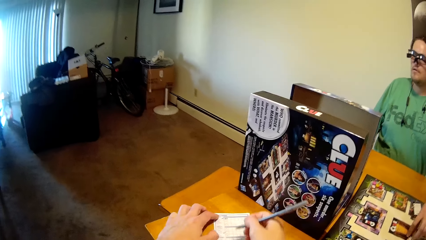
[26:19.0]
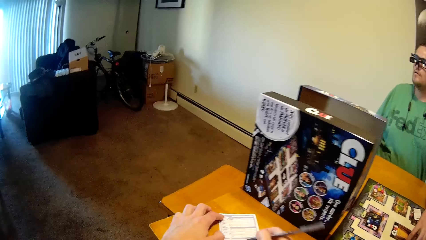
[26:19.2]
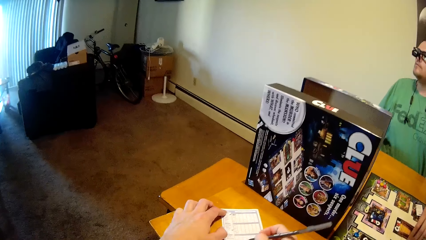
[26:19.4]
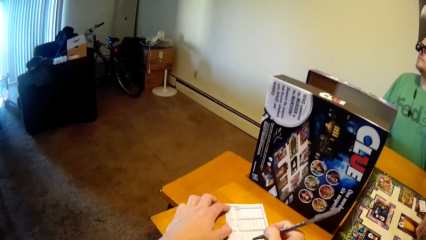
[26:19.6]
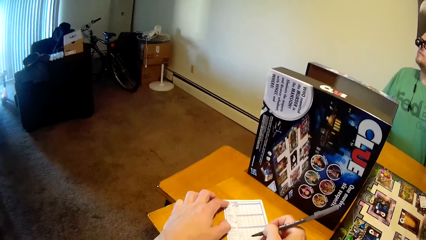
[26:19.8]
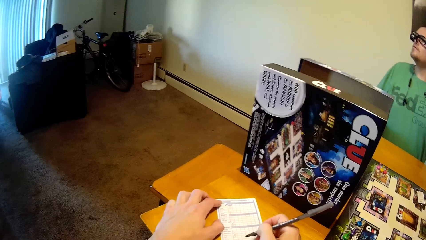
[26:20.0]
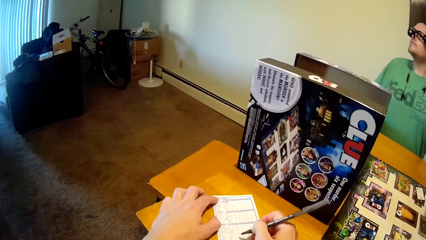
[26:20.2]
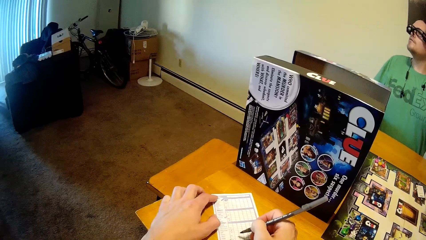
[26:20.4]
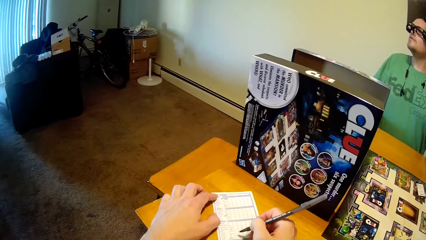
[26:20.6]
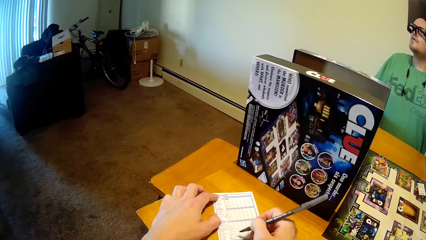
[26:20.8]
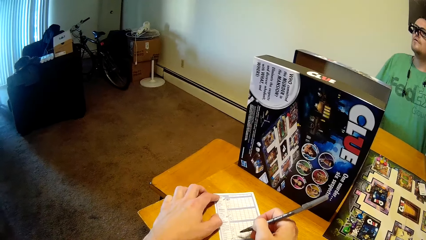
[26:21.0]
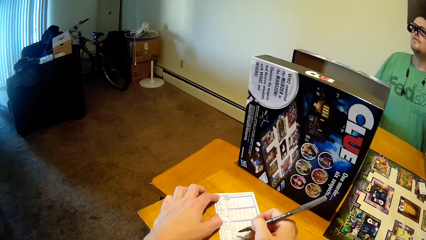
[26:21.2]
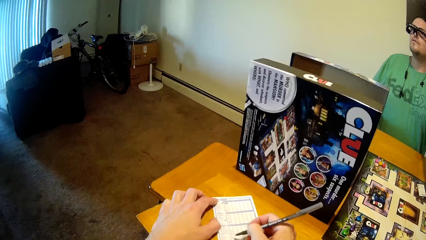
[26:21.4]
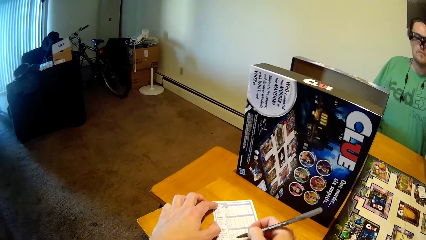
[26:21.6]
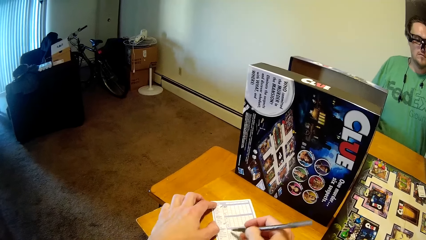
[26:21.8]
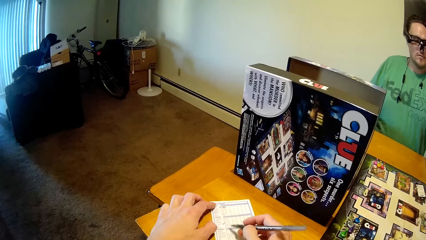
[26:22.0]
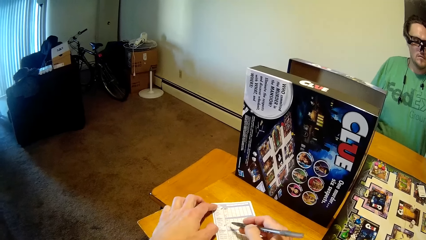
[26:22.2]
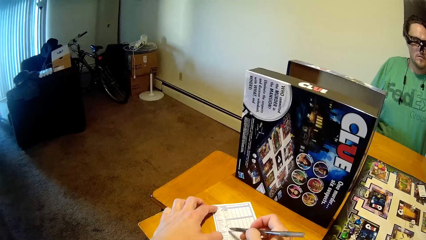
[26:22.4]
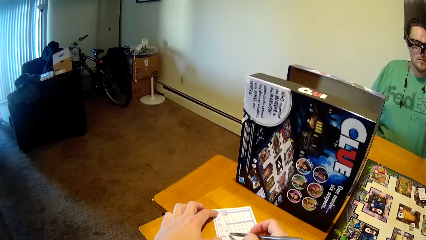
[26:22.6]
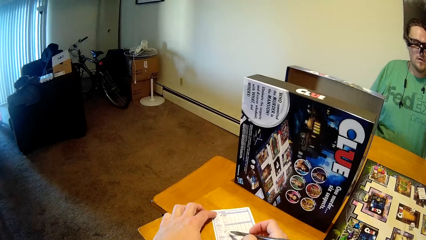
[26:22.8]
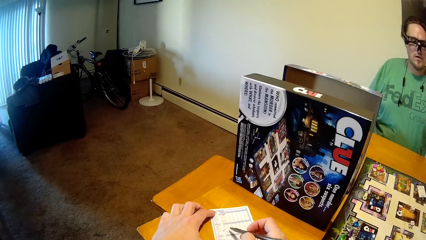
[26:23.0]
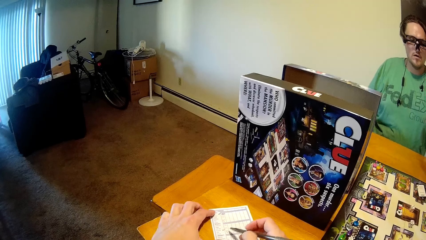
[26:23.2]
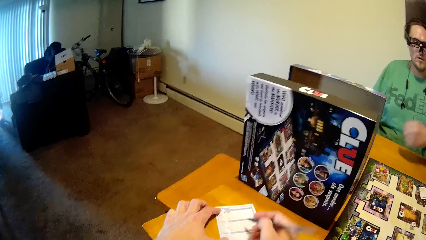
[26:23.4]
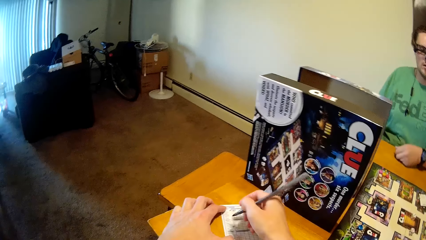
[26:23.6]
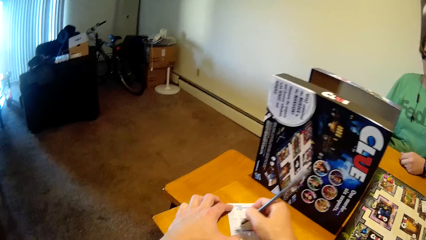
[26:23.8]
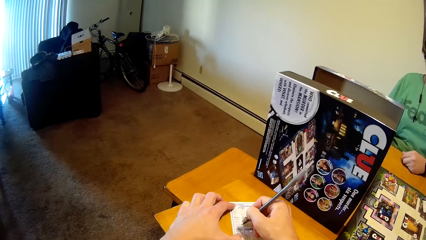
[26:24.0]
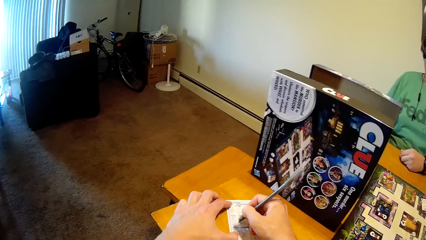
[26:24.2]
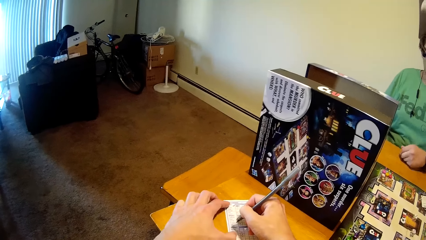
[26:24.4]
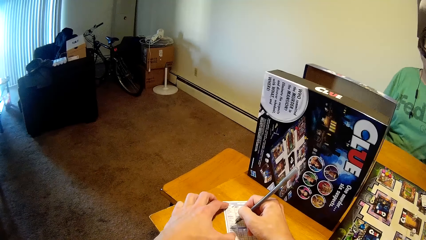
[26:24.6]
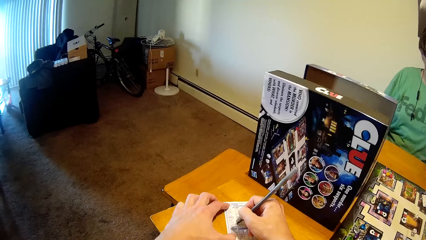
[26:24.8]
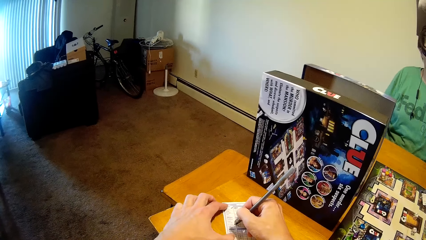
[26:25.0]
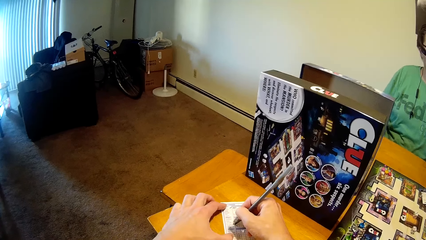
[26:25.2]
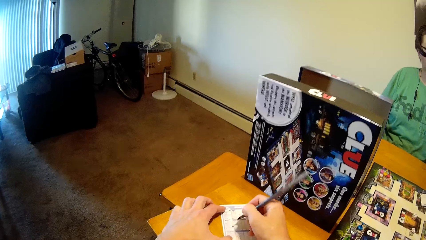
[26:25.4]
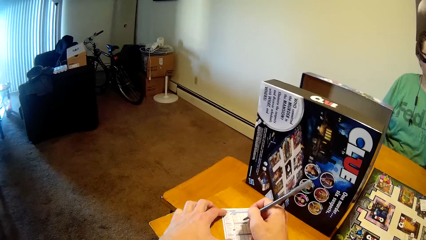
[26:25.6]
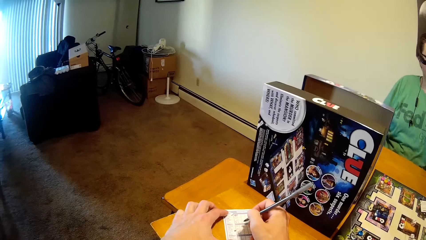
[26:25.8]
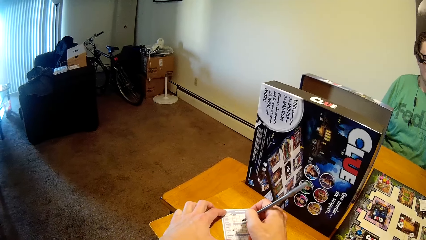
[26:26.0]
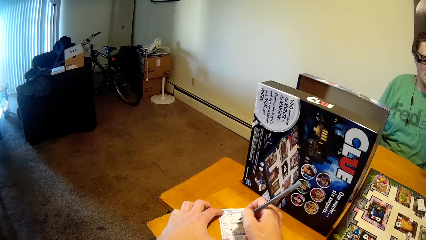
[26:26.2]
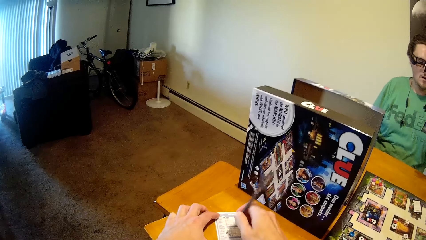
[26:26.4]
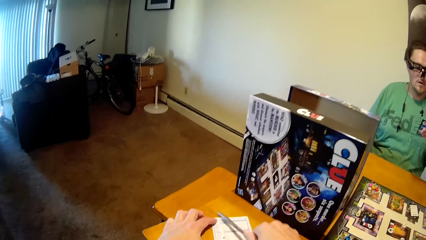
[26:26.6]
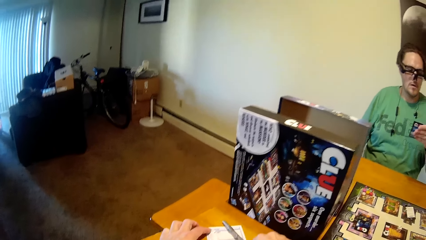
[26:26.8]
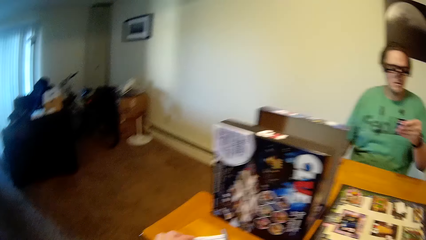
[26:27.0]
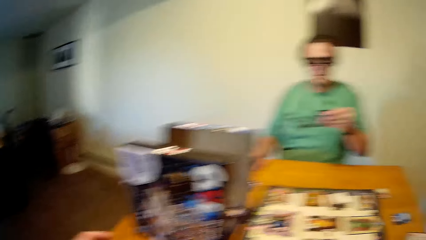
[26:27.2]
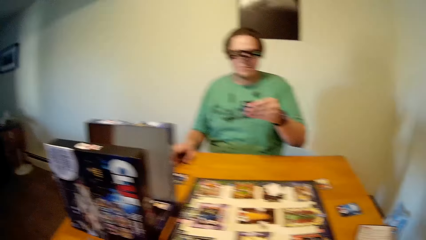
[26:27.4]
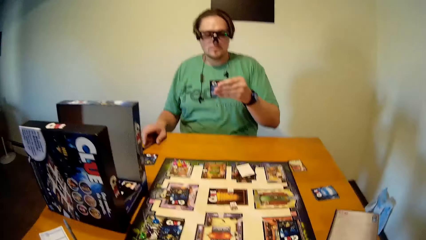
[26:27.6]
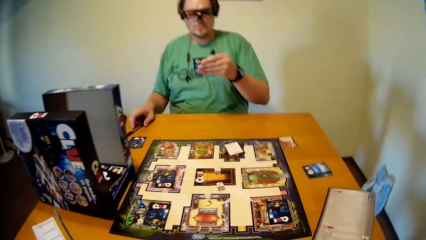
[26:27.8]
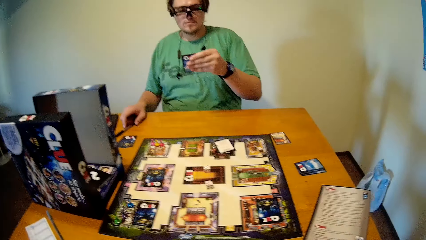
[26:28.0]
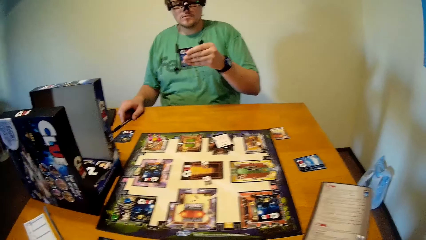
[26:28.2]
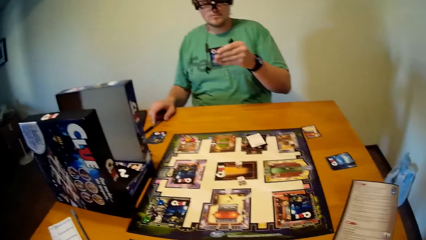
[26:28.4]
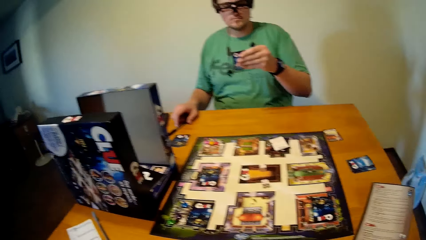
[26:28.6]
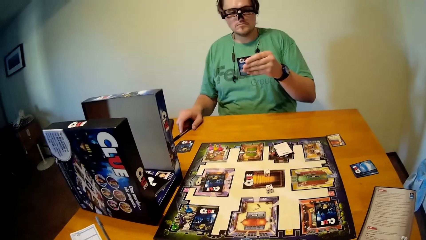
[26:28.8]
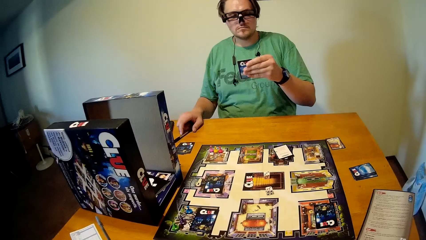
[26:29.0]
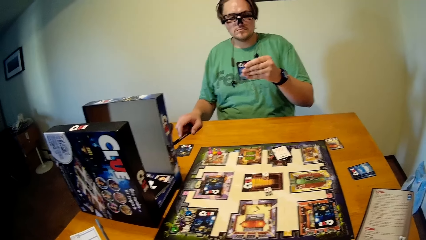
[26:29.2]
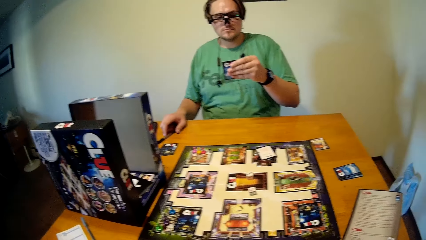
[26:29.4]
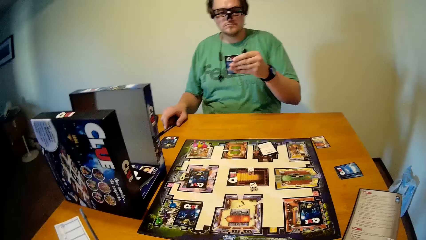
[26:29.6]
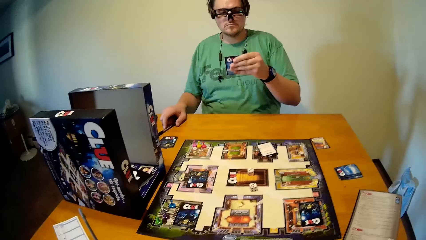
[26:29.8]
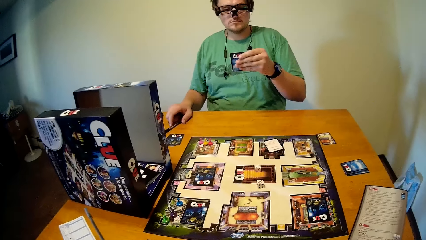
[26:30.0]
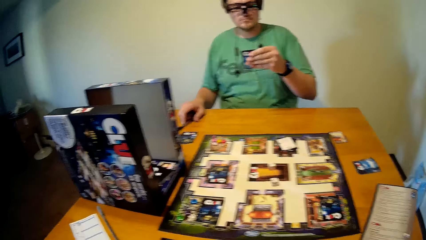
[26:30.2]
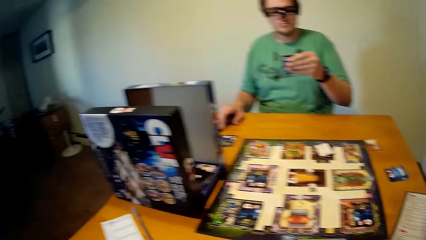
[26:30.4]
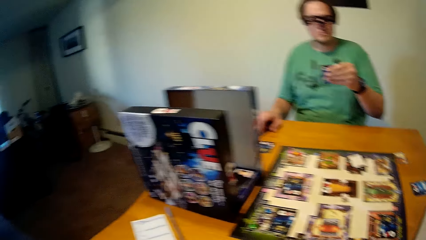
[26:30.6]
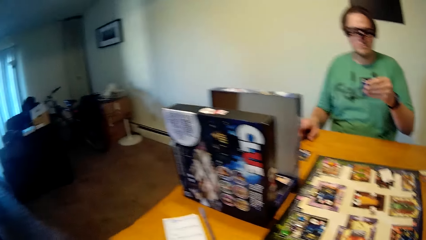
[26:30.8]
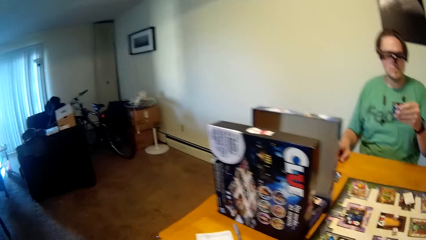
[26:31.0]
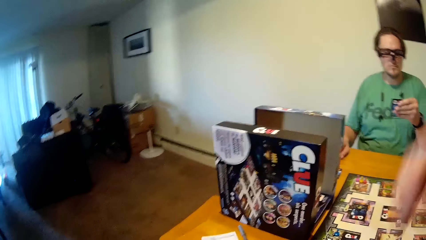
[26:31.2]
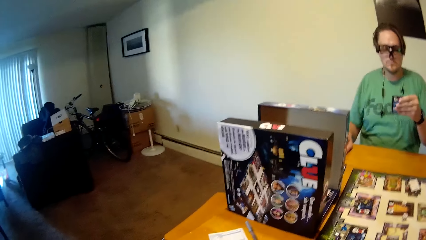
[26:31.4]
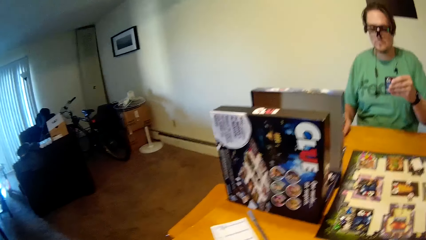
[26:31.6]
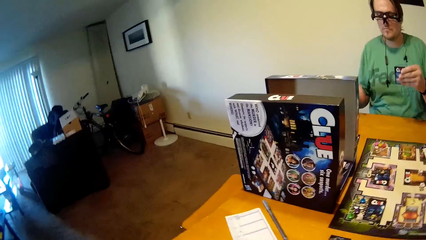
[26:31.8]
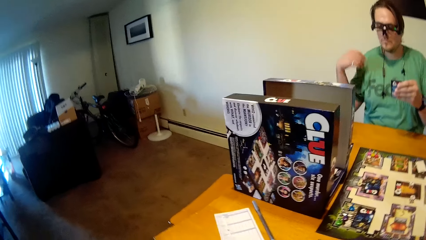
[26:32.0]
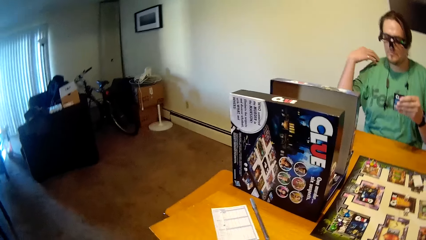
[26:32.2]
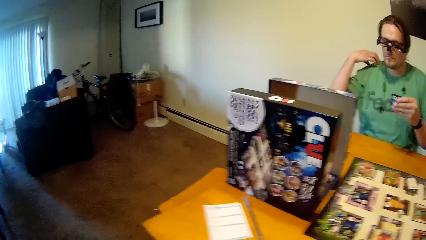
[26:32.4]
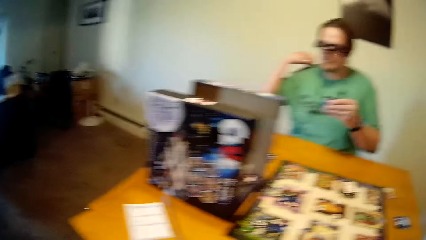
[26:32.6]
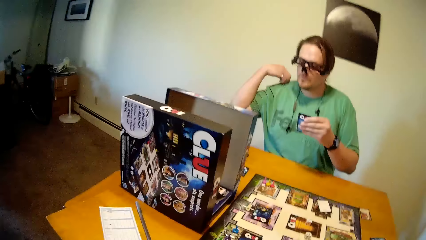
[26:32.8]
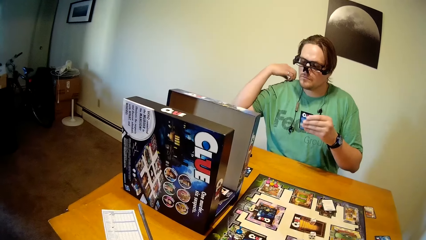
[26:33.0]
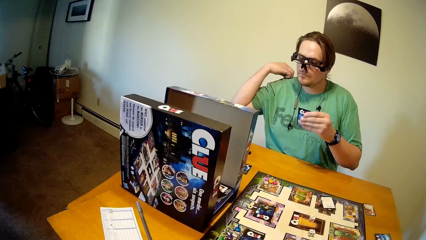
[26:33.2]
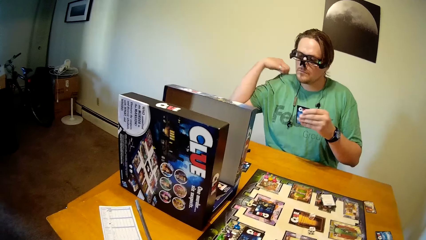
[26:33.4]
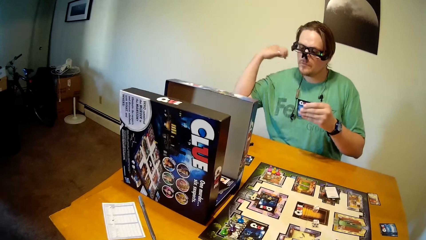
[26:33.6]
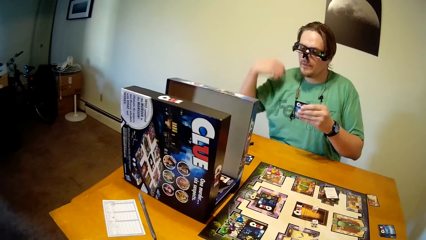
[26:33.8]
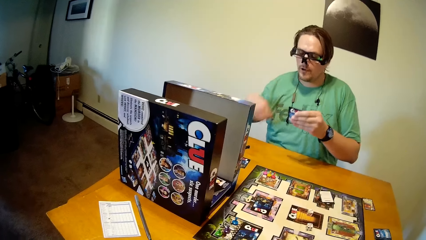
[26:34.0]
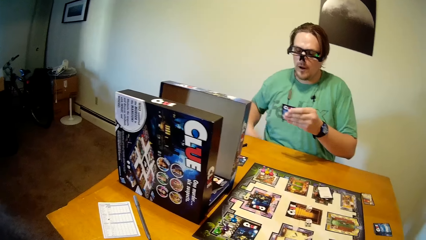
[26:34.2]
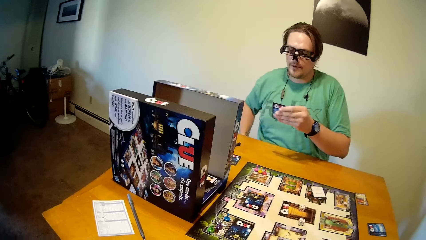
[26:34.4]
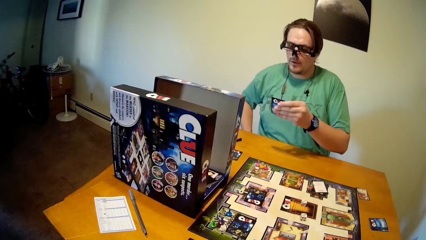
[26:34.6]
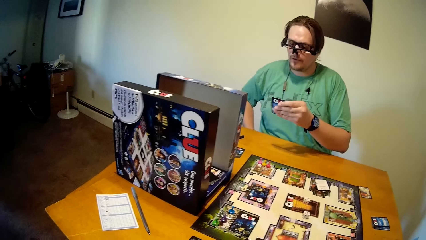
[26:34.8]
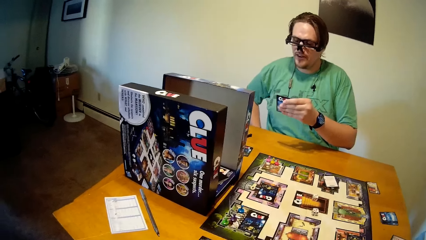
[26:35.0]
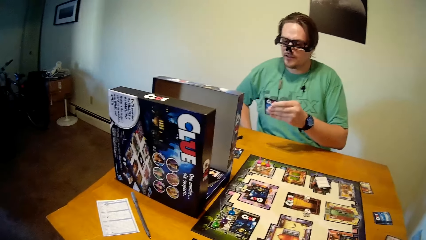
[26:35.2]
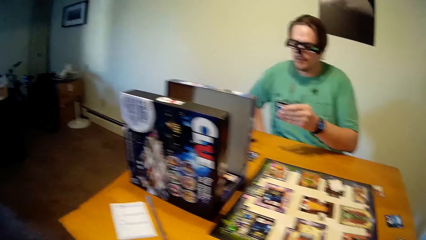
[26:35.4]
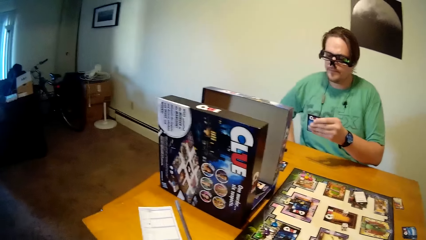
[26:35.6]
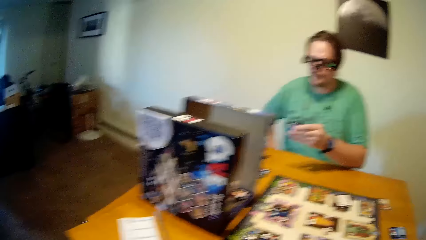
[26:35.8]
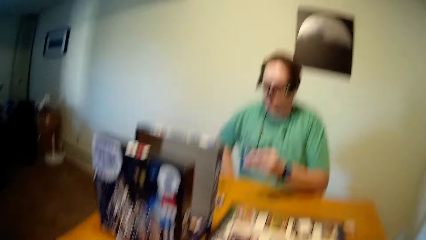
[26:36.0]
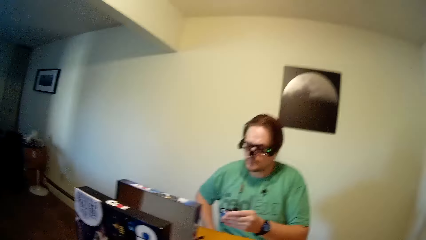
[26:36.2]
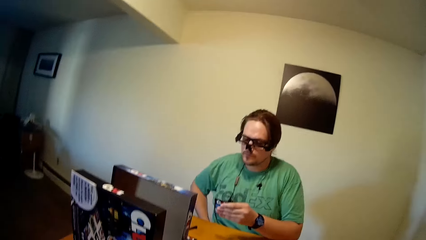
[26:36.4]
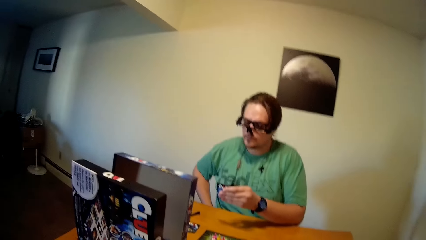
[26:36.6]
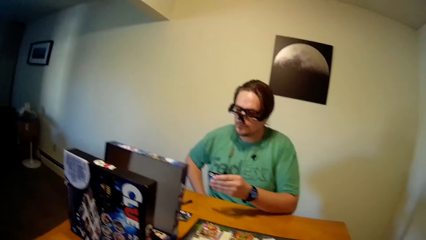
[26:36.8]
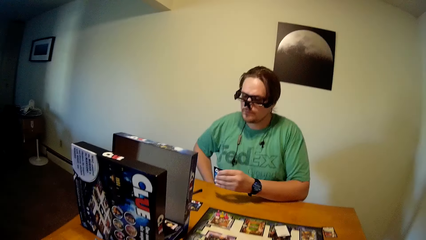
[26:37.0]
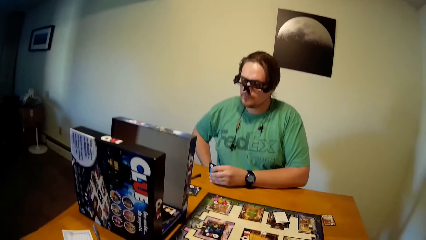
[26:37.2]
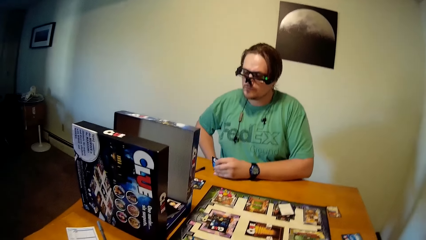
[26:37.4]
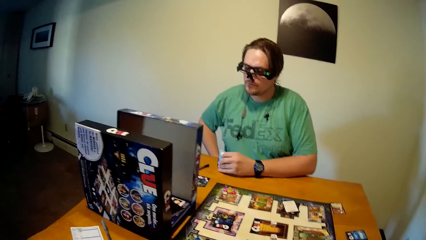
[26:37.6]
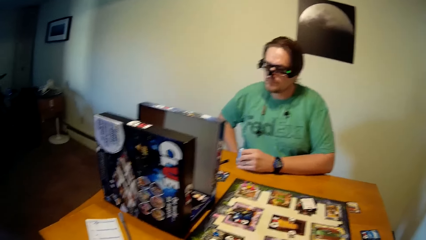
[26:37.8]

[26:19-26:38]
The camera wearer writes on the sheet or piece of paper with the pen in his right hand. He writes on the piece of paper. He drops the pen on the table with his right hand. The man holds a game card with his left hand. The camera wearer looks around the house.
